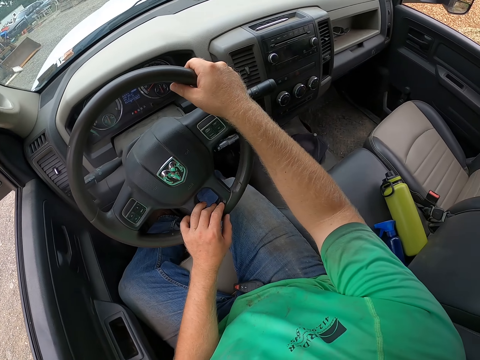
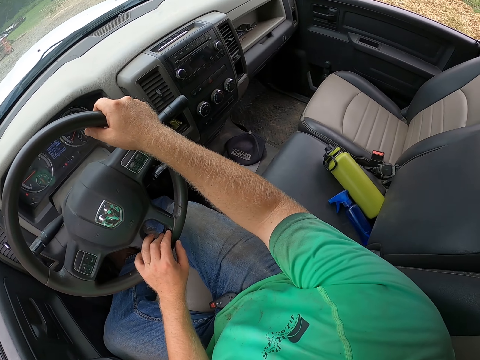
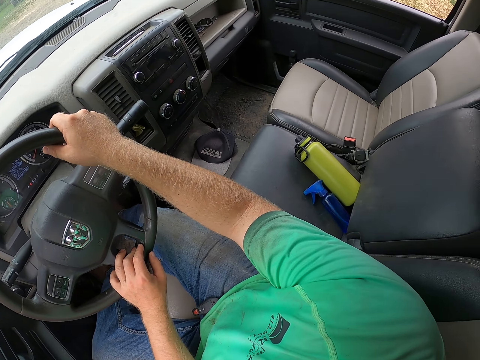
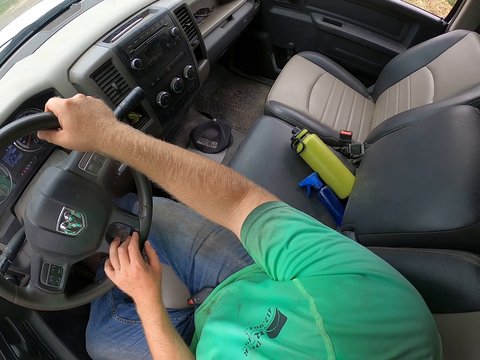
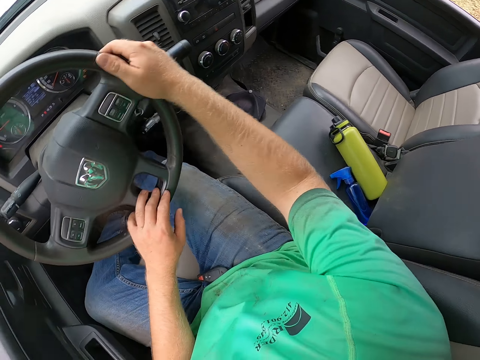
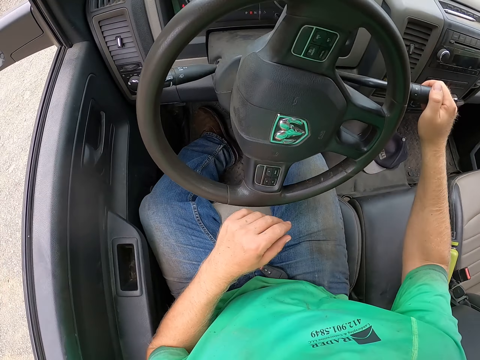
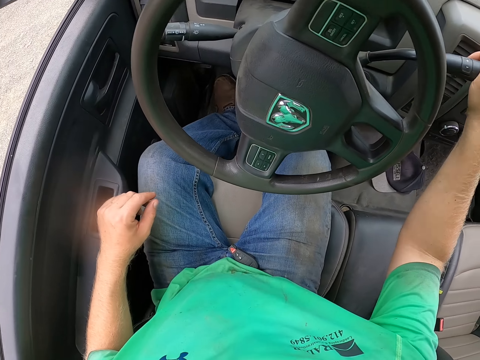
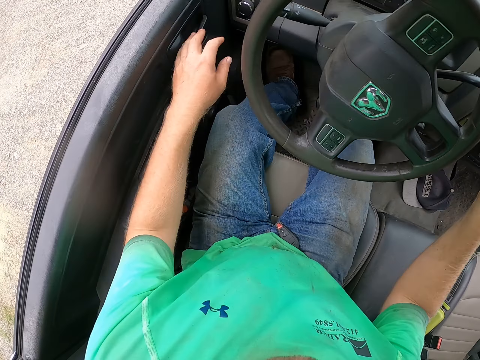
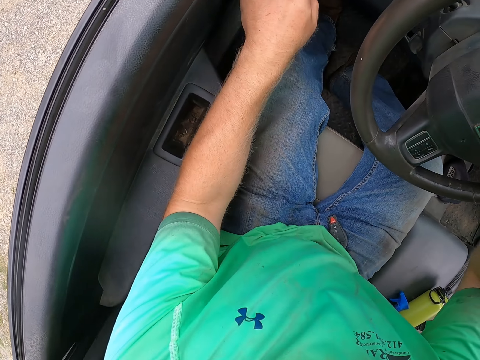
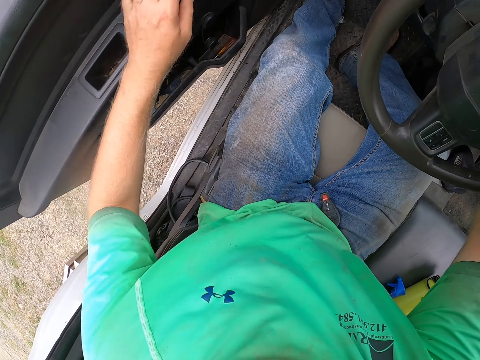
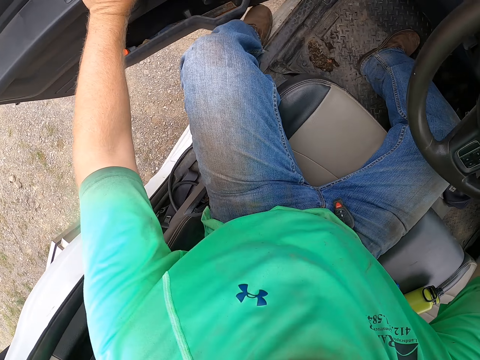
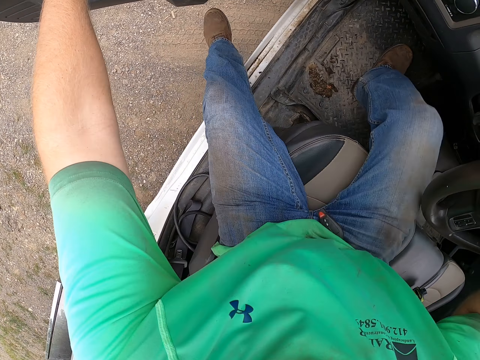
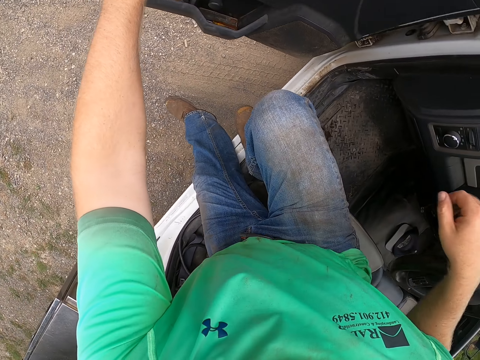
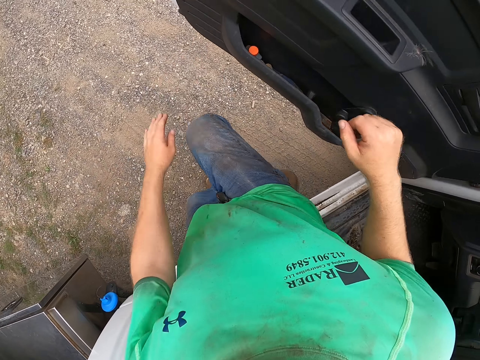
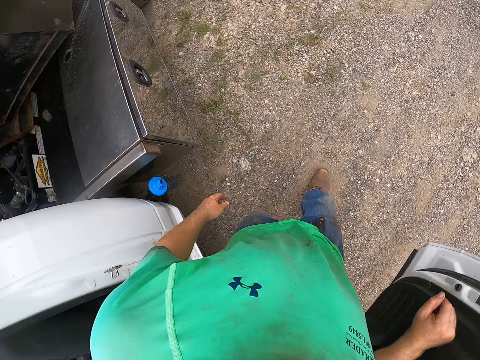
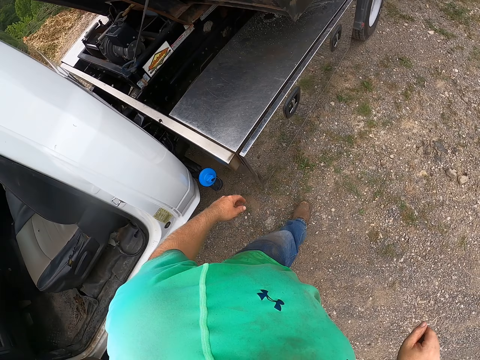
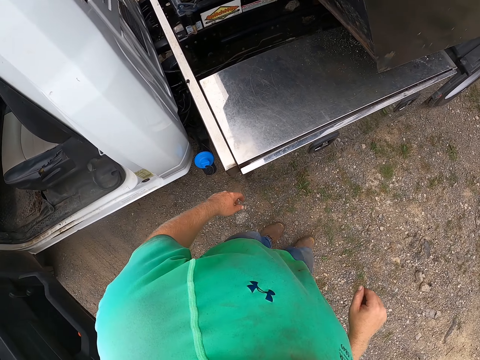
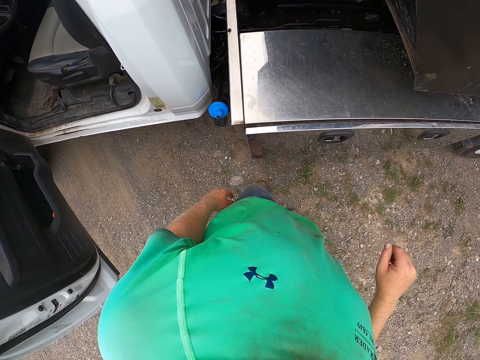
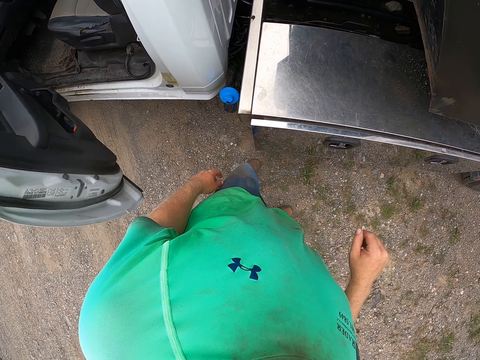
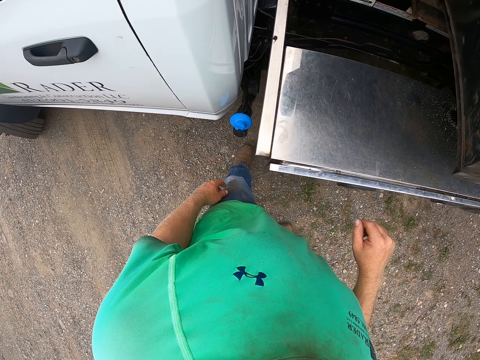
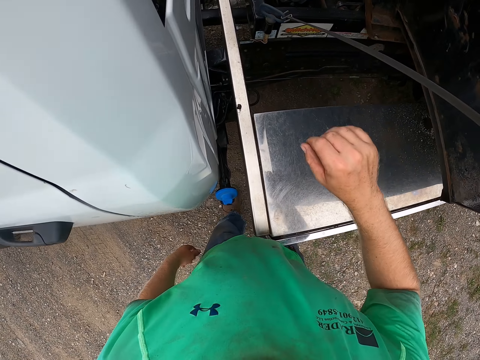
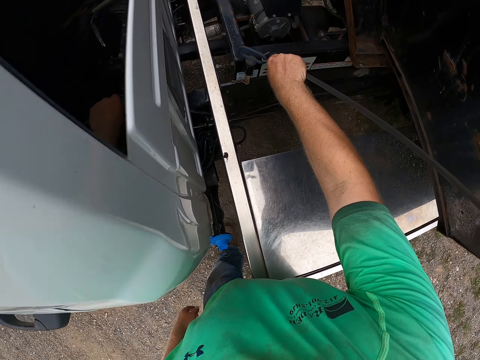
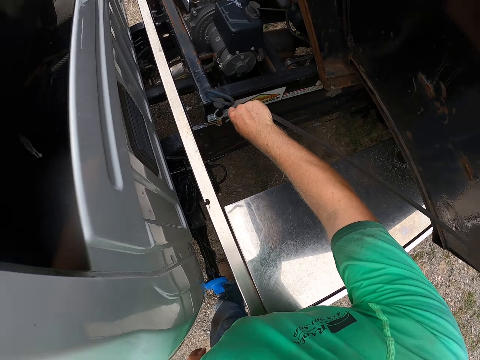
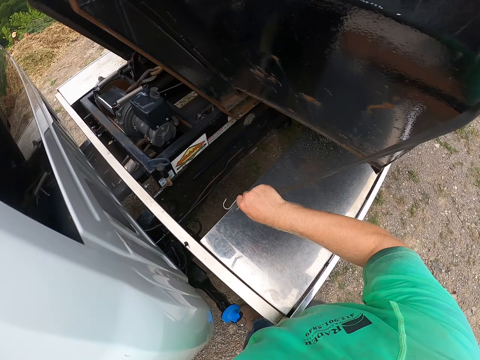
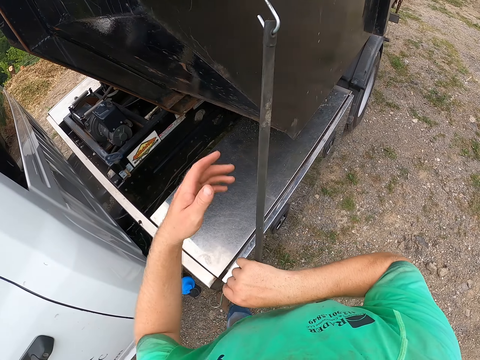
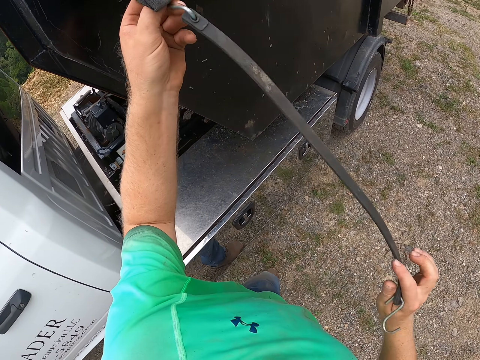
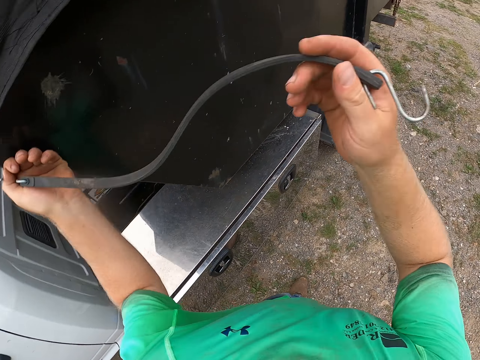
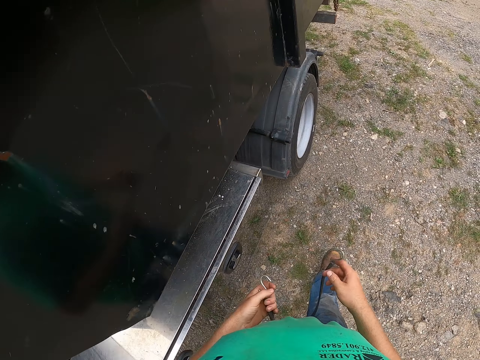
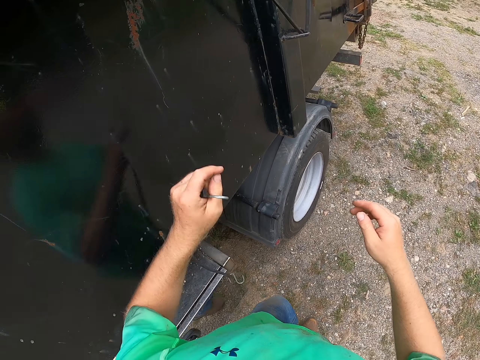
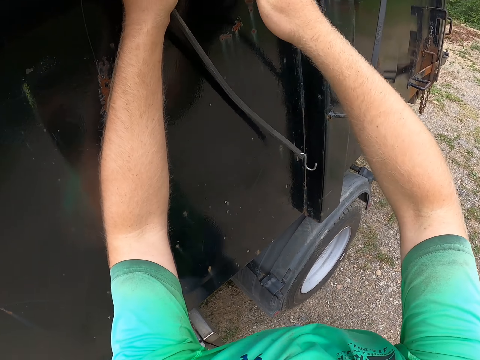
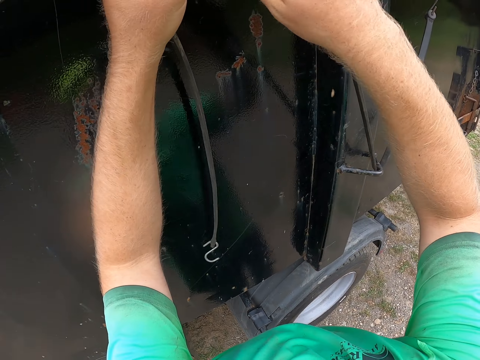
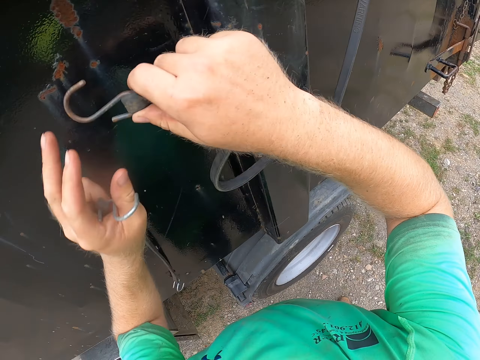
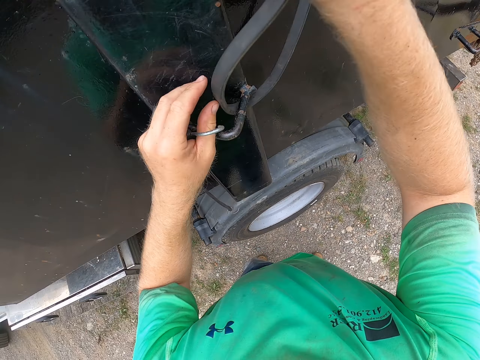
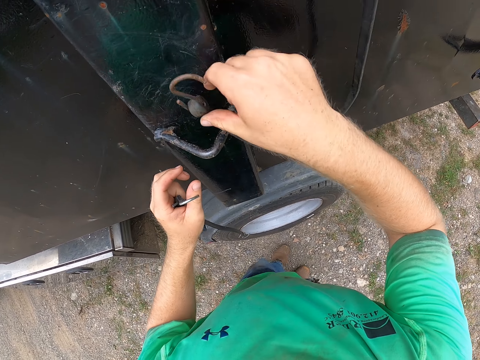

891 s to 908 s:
The camera wearer pulls the gear stick of the truck with his right hand. He looks around the compound. He stops the car. He opens the door of the truck with his left hand. He alights from the truck. He walks around the road. He looks at the car. He unhooks a bungee cord from the truck with his right hand. He unhooks the bungee cord from the truck with his left hand. He drops the end of the bungee cord in his right hand. He unhooks a bungee cord from the truck with his right hand.

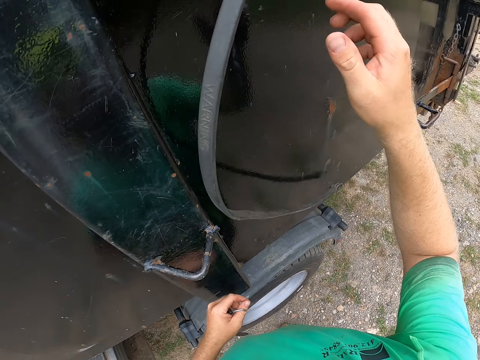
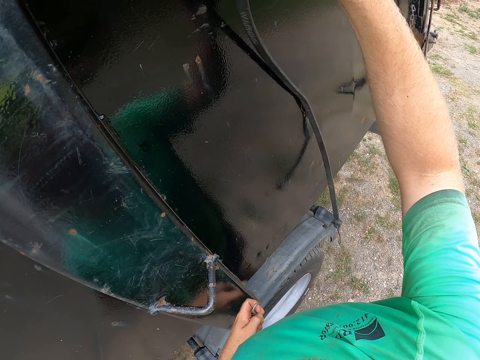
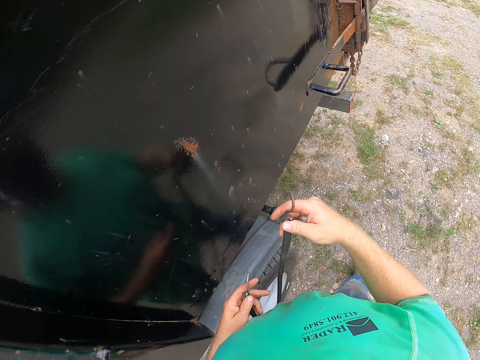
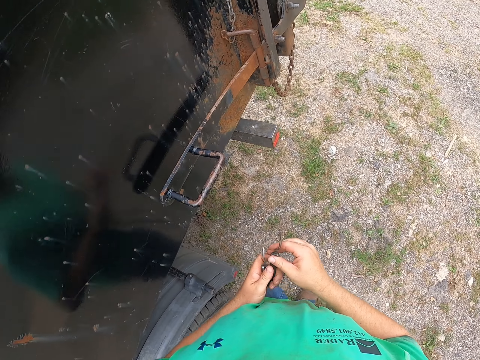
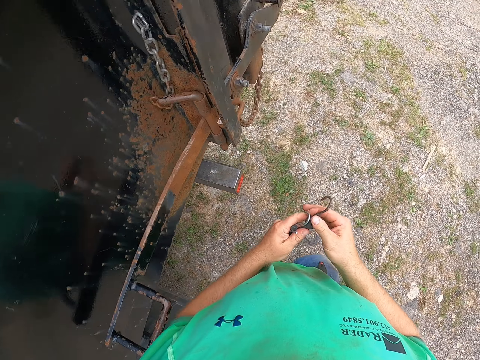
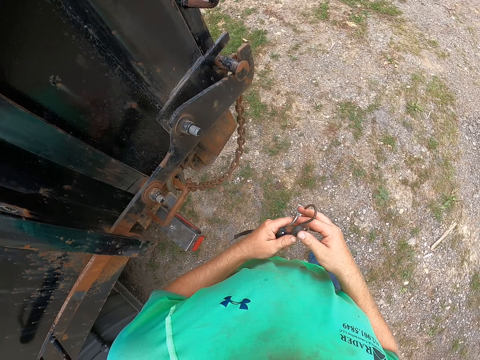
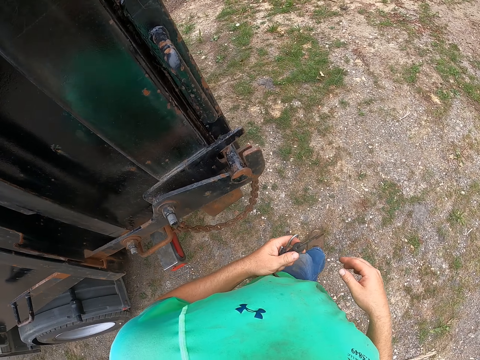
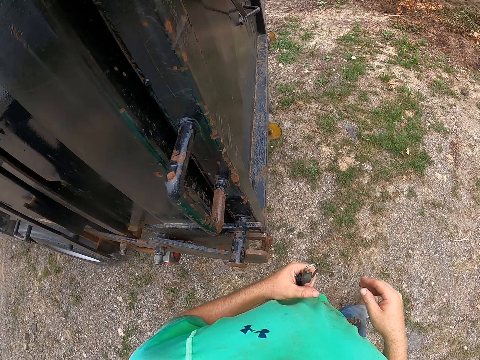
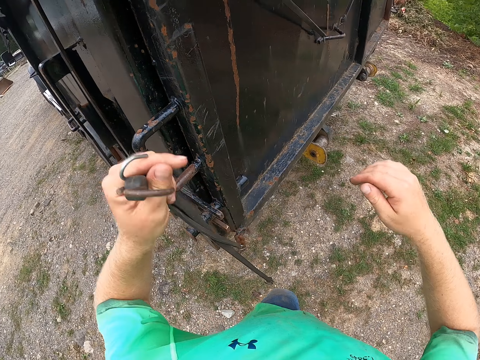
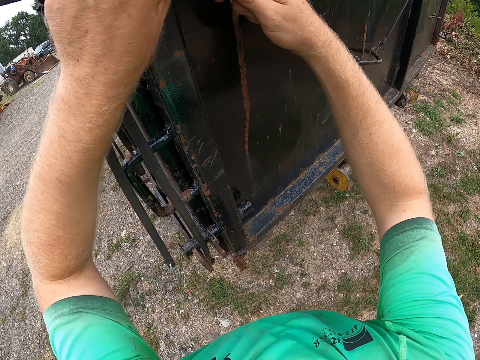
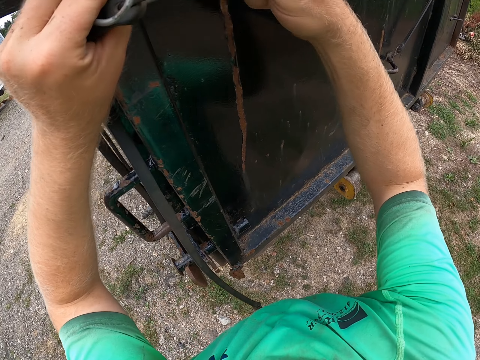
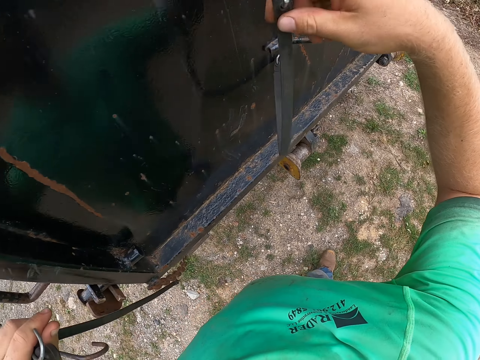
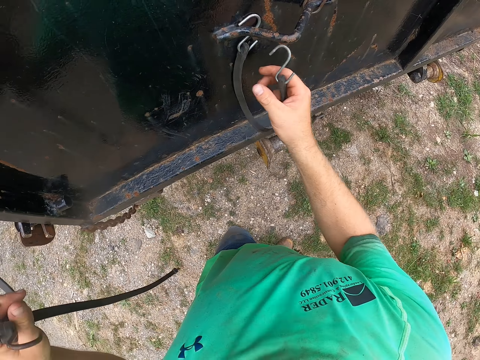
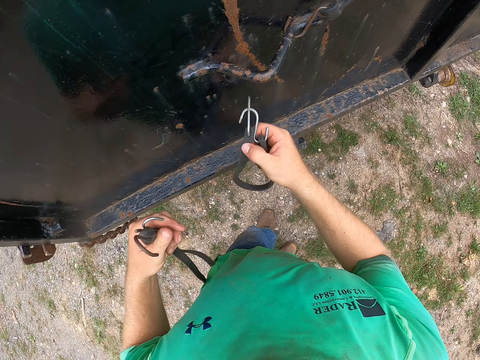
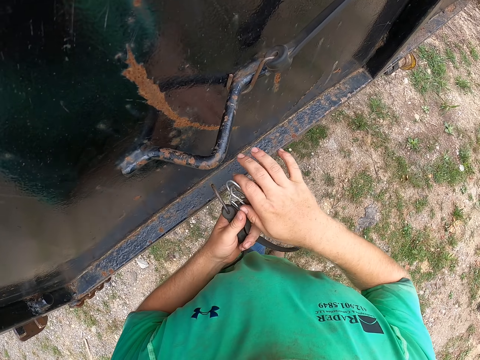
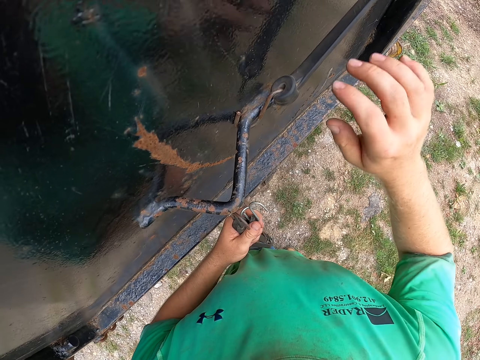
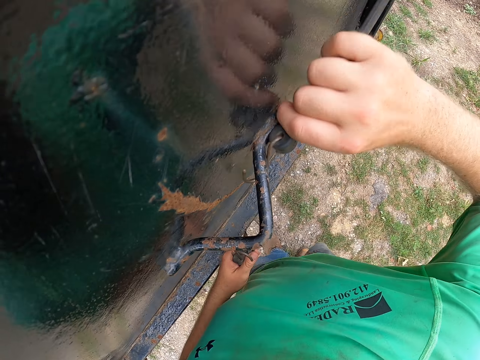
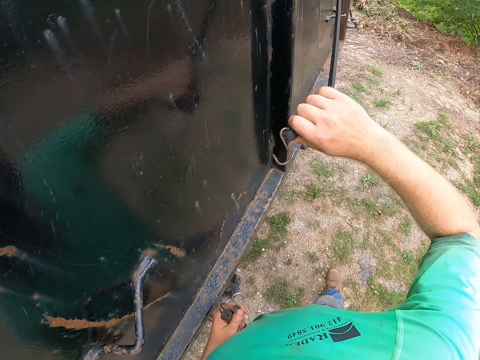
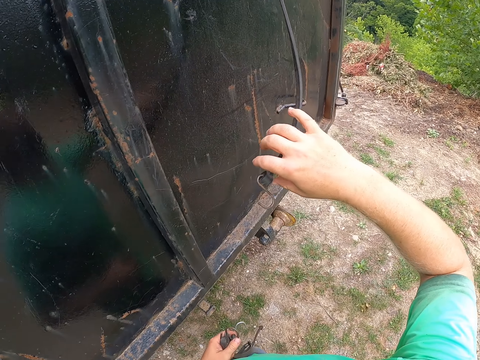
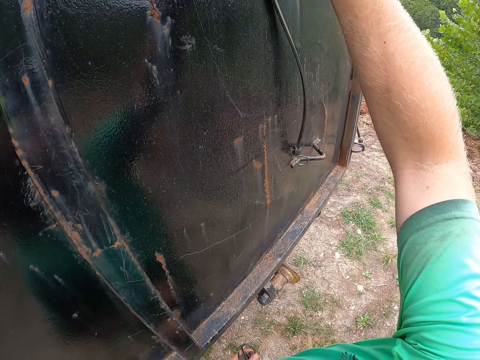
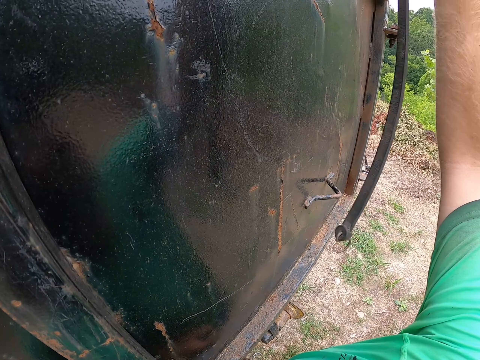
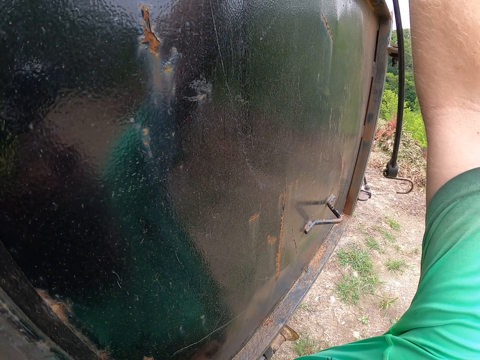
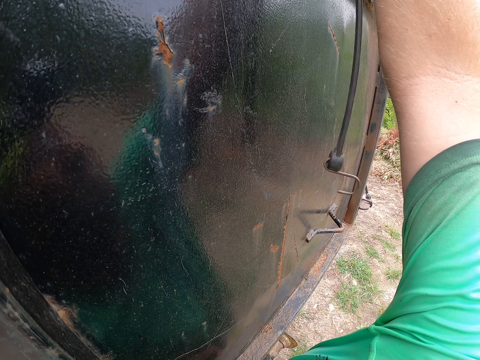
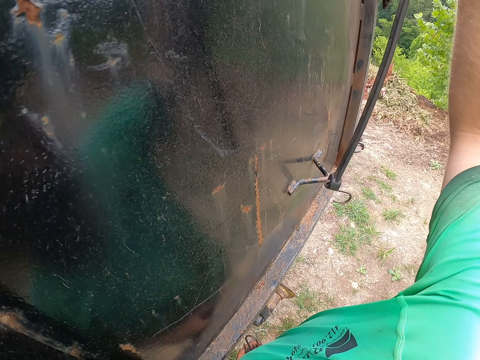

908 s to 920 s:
The camera wearer unhooks the bungee cord from the truck with his right hand. He passes the bungee cord in his right hand to his left hand. He unhooks a bungee cord from the truck with his hands. He unhooks the bungee cord from the truck with his right hand. He passes the bungee cord in his right hand to his left hand. He unhooks a bungee cord from the truck with his right hand.
